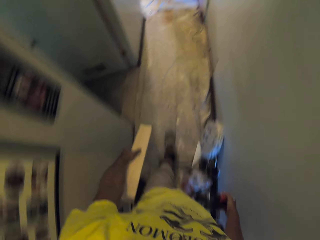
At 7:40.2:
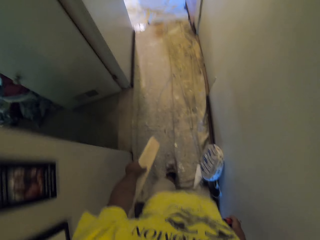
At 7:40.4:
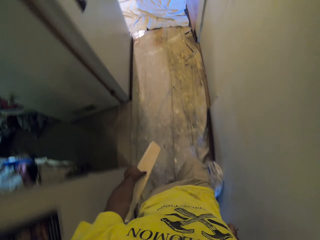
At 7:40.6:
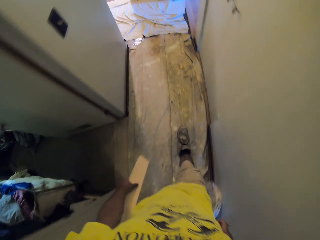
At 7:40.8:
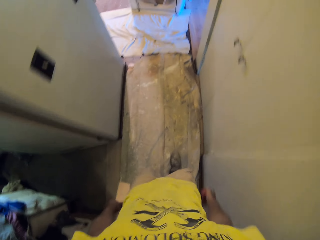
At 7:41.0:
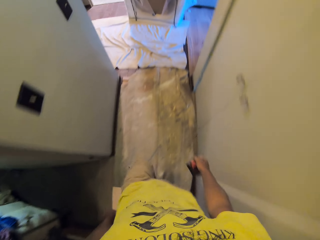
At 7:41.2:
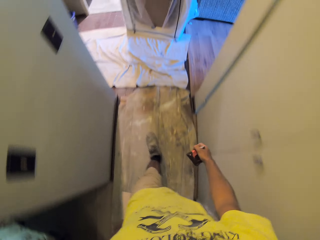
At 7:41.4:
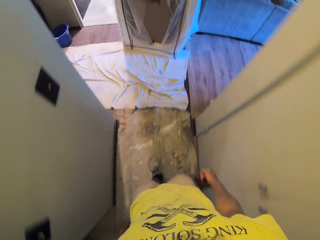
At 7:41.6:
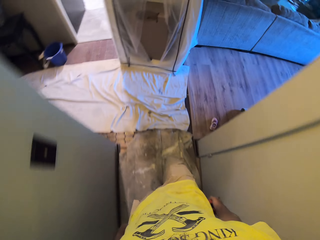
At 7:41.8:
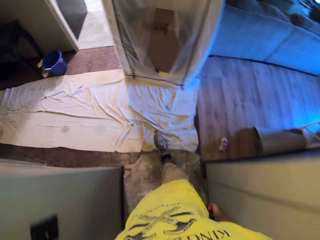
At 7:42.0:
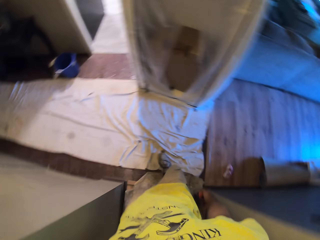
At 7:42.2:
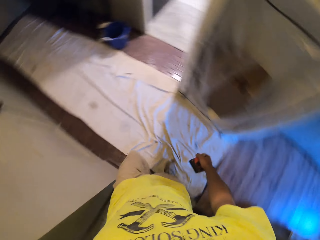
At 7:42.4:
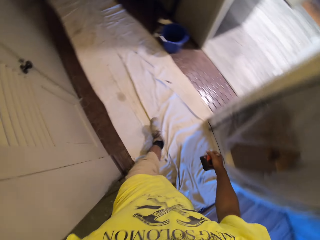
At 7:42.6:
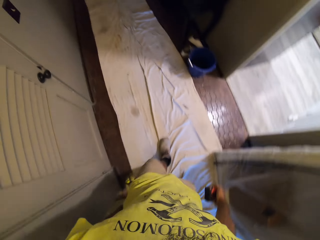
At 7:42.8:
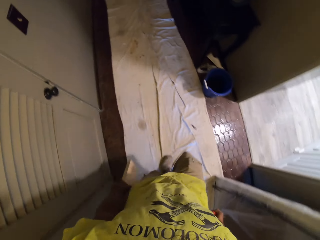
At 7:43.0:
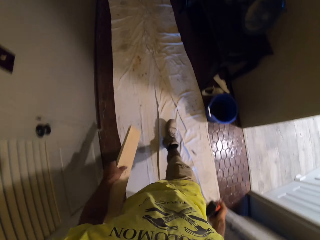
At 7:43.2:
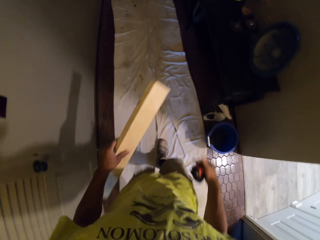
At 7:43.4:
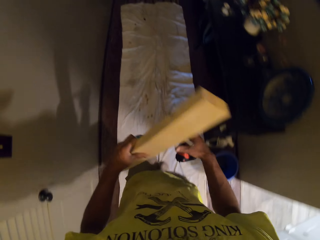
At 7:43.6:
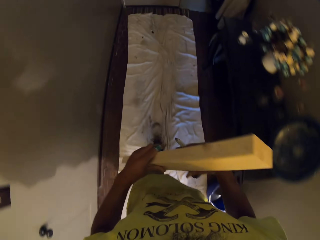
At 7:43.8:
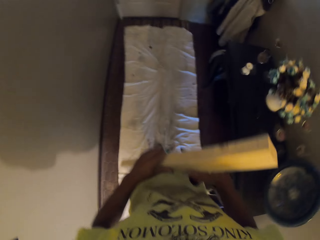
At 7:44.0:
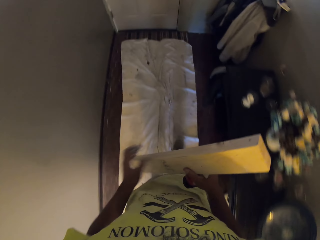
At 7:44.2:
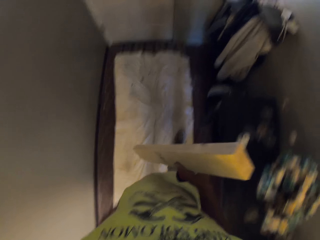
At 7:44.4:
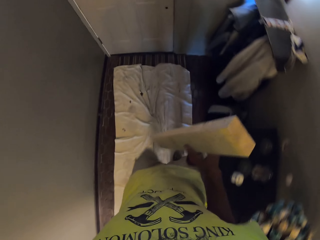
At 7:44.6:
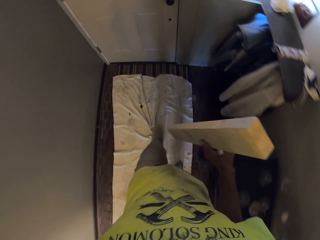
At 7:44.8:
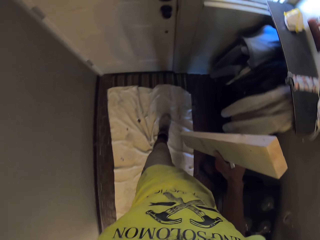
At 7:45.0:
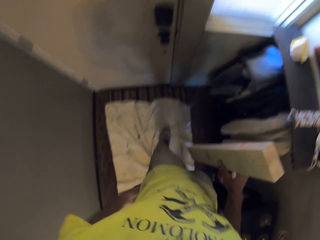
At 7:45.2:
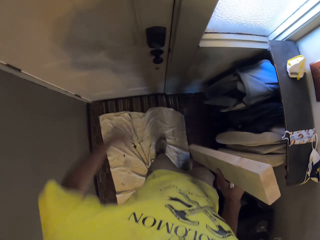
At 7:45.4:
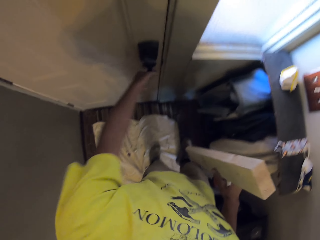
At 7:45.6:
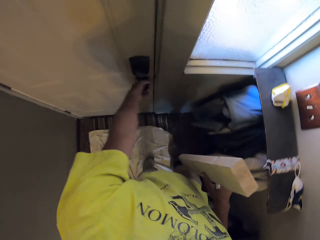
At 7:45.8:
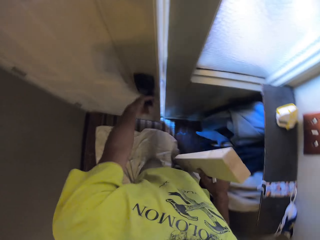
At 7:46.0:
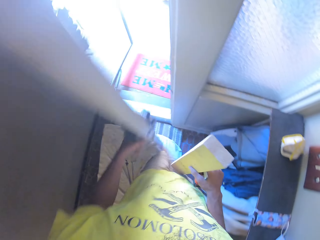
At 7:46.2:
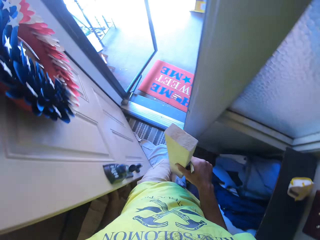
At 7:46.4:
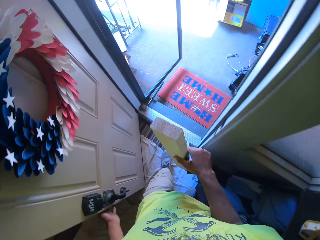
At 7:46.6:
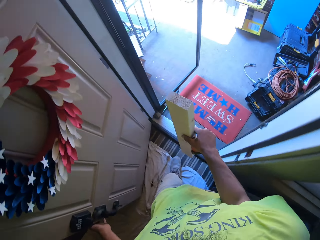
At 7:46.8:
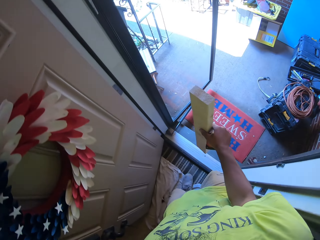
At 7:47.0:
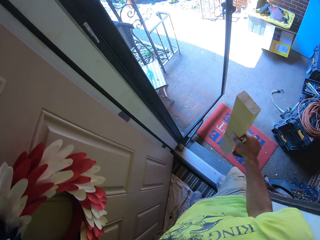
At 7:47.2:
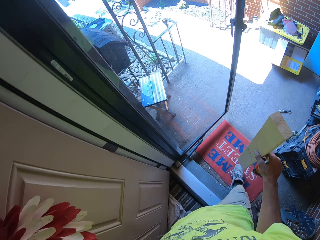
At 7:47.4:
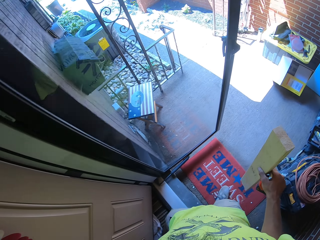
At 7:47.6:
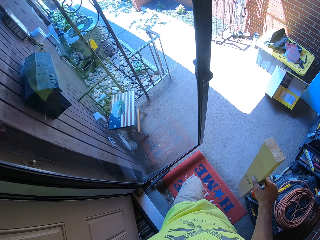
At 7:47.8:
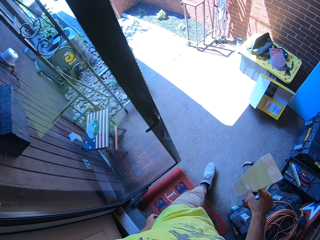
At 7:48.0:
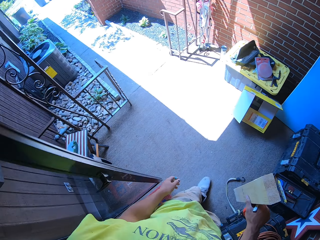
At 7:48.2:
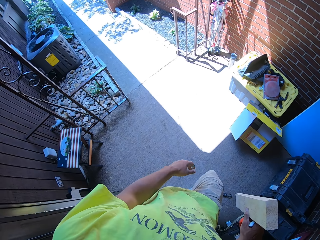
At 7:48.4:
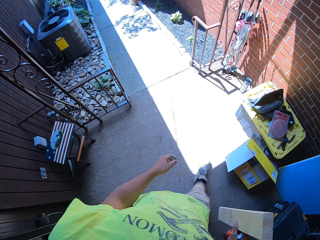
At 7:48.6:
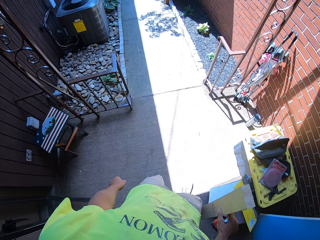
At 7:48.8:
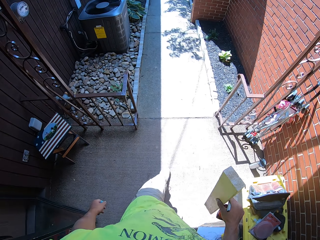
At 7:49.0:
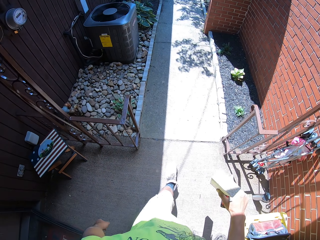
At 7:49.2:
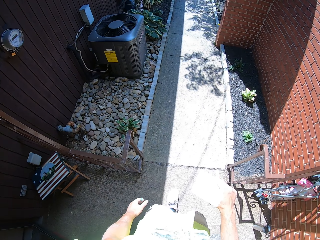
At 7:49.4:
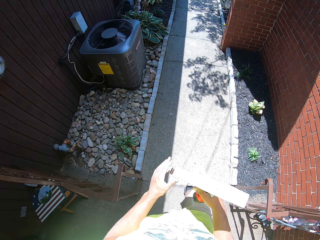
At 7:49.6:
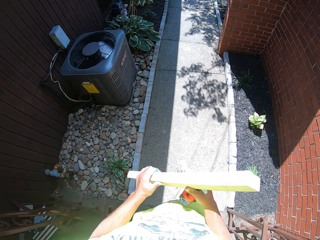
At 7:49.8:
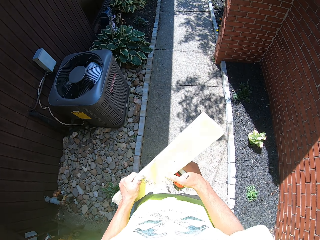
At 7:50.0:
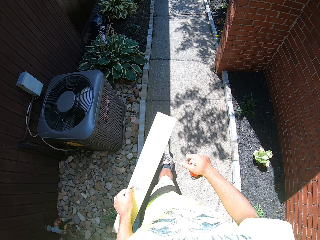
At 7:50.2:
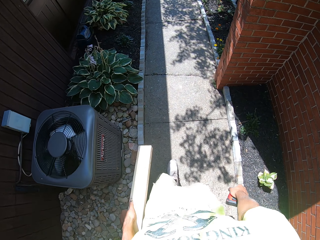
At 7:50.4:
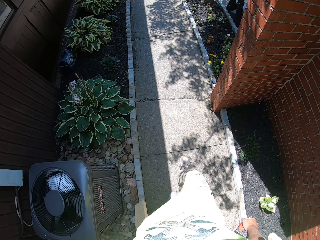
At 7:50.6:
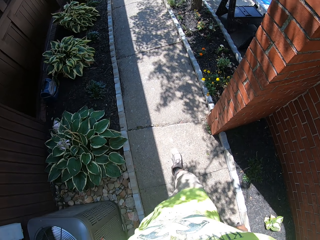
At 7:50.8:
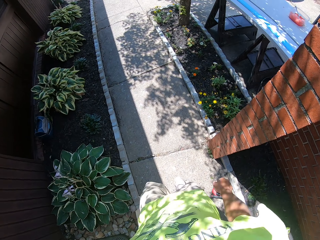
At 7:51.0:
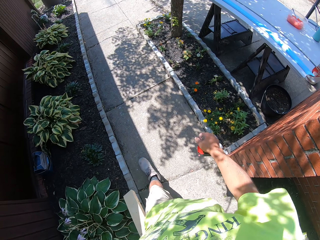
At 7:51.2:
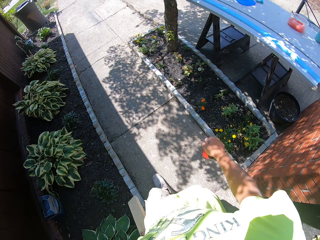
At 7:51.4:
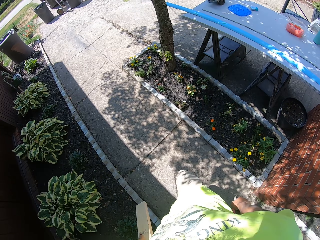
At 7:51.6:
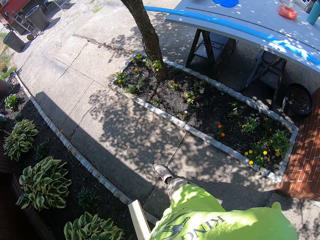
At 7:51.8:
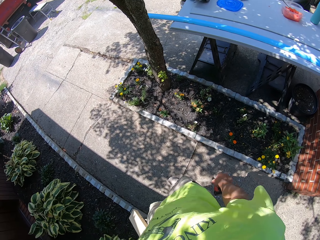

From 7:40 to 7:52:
The camera wearer opens the door.

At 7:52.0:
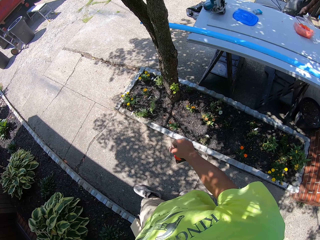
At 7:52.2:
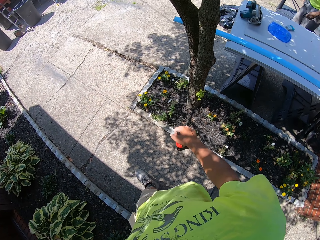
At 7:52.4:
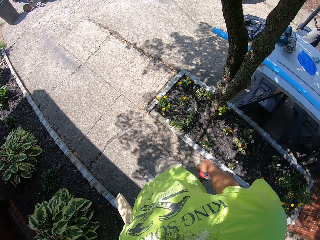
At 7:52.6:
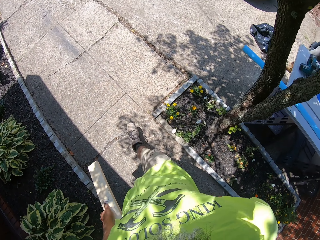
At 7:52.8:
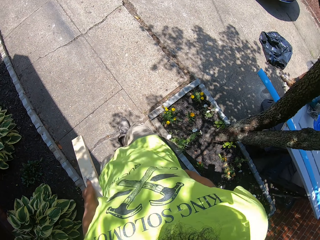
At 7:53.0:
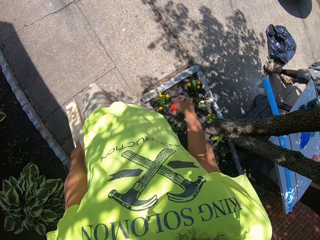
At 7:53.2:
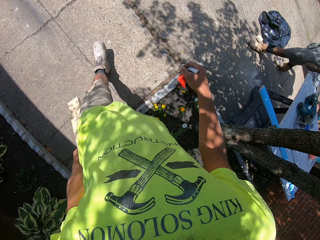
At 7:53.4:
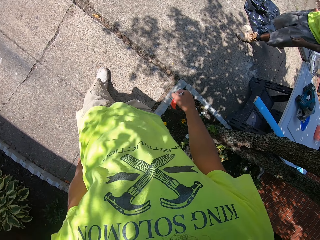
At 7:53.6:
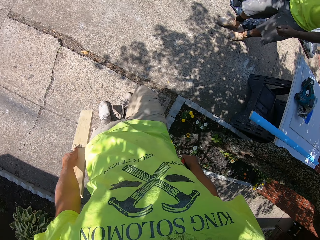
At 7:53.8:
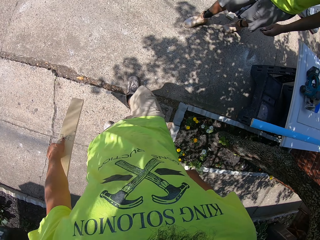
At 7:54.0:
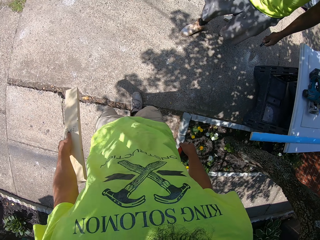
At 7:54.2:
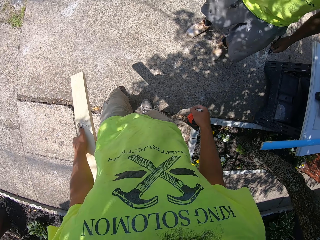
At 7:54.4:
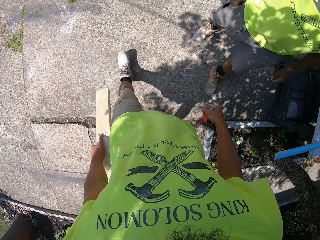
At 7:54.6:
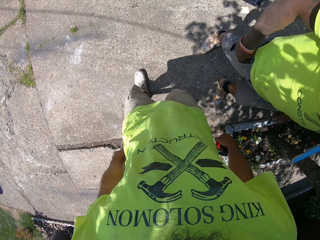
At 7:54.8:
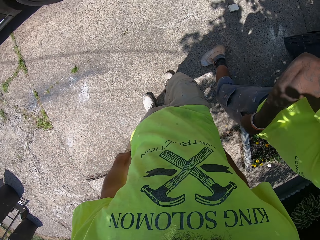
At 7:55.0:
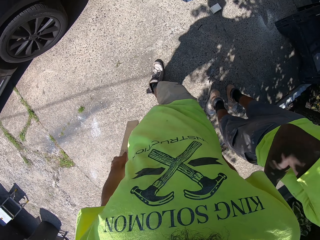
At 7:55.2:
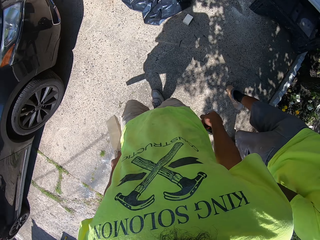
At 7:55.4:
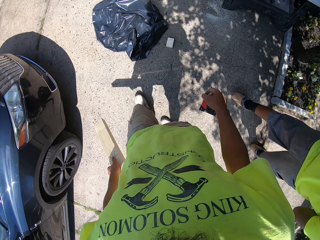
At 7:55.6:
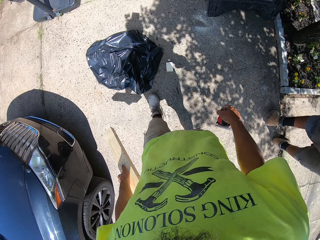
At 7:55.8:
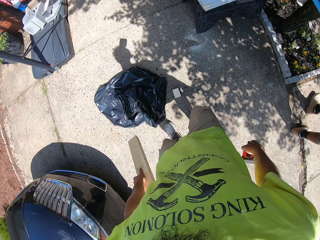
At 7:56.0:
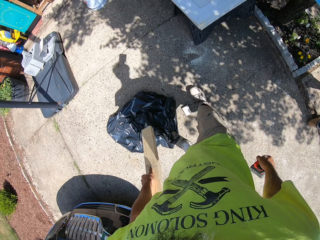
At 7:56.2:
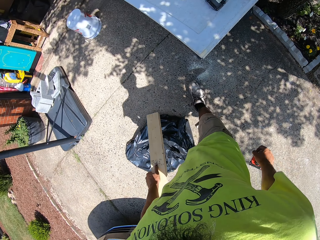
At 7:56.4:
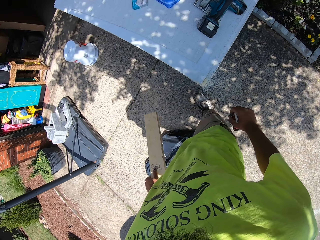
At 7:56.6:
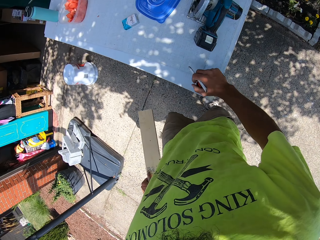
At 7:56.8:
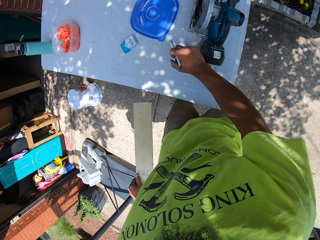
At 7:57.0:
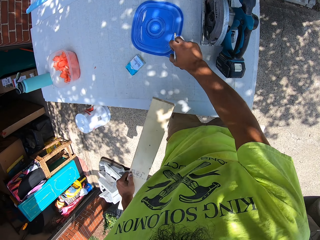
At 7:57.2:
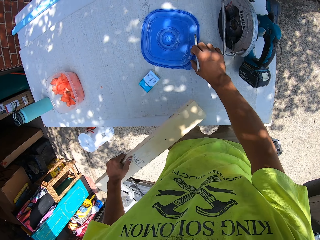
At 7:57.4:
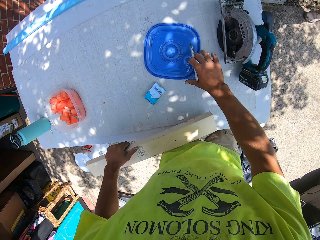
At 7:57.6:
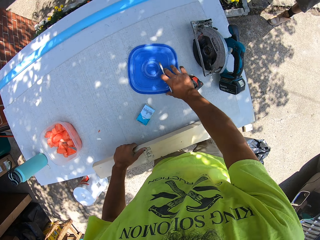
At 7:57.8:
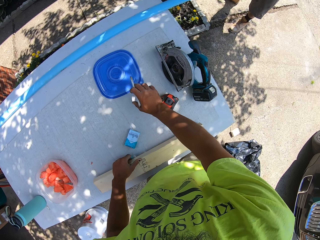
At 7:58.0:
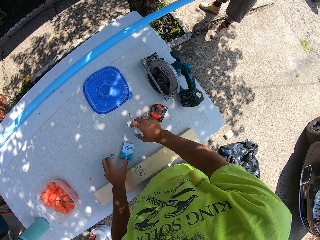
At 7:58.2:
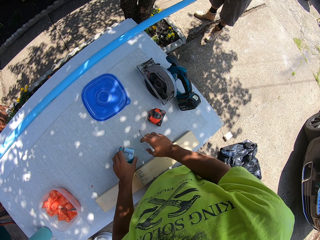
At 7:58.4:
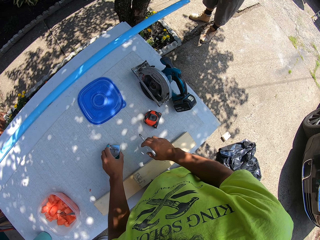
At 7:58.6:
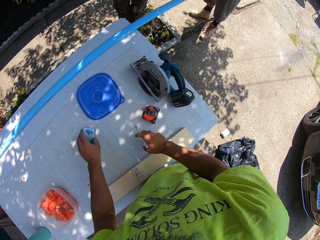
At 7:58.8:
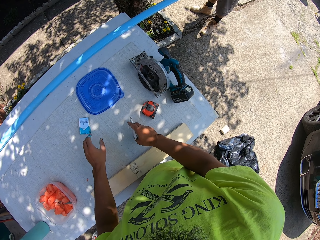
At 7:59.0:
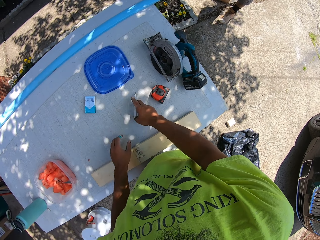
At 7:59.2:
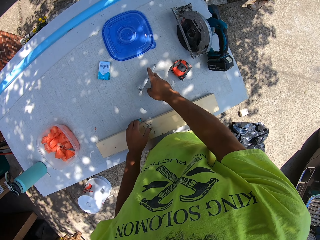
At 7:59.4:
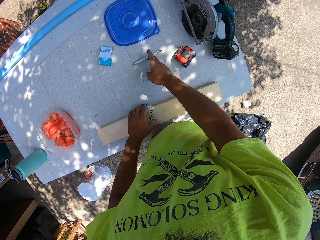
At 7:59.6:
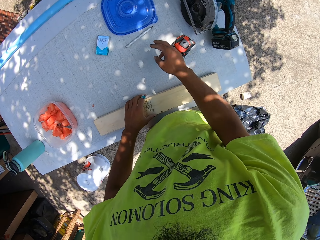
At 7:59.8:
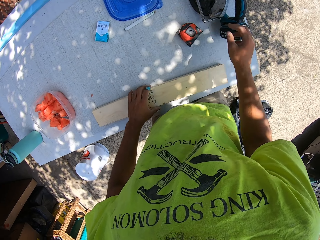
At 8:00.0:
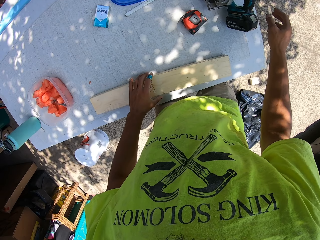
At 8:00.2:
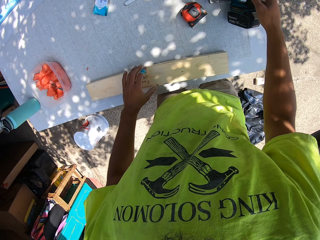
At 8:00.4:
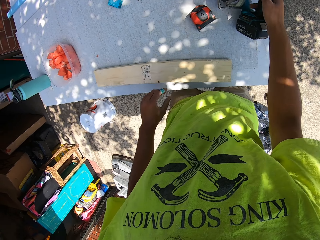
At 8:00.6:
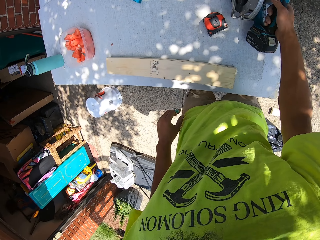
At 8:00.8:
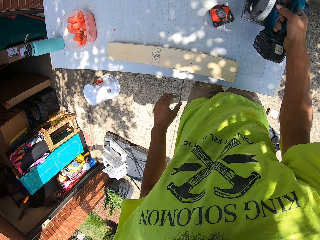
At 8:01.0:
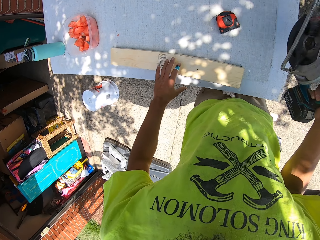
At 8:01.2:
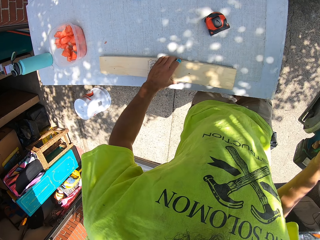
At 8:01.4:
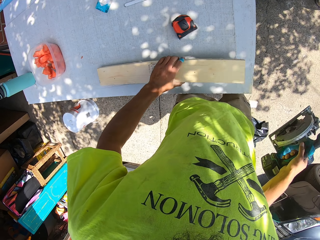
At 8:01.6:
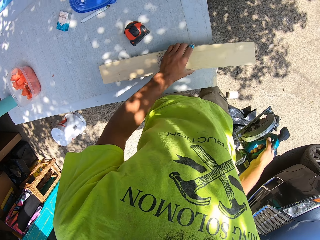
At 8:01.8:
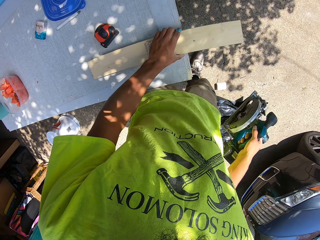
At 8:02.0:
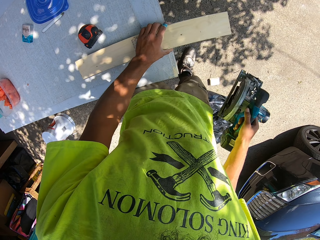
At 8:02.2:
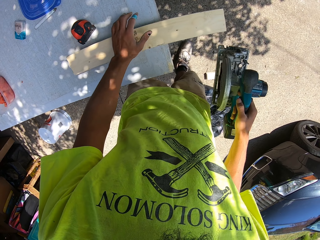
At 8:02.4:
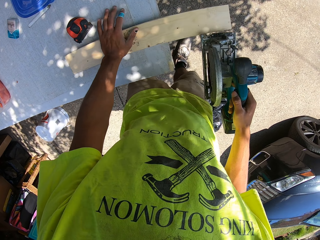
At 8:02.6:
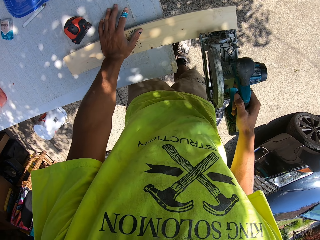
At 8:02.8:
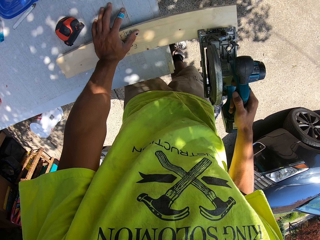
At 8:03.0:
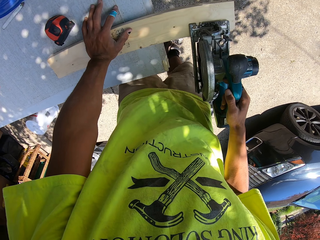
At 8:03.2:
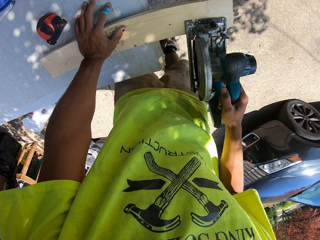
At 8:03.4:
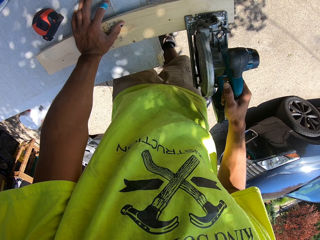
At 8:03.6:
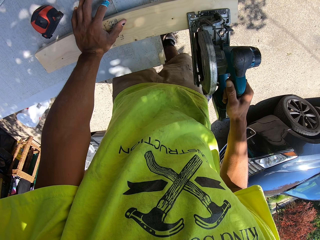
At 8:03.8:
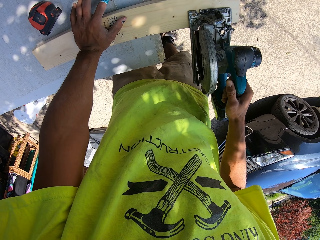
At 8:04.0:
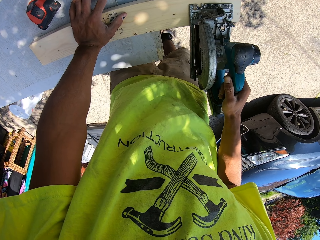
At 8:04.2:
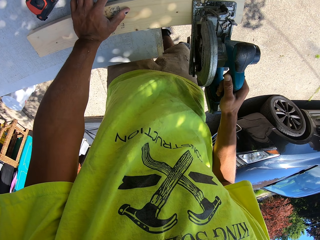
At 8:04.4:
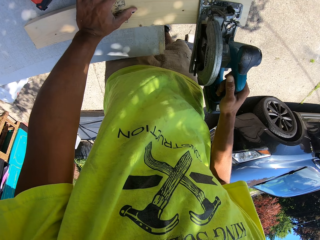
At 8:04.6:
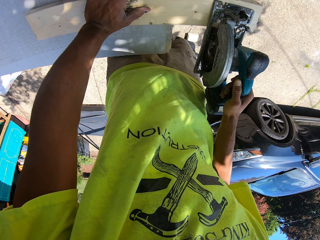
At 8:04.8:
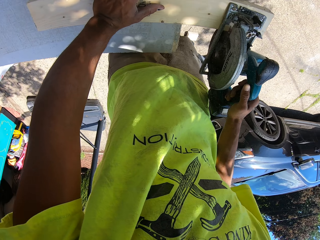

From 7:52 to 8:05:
The camera wearer touches the table. They push the plastic lid aside on top of the table with the right hand. They put the piece of wood on the table. They move the container aside with the left hand. They put the mark pen on the table. They pick up the wood cutter or miter saw with the right hand. They cut the piece of wood with the wood cutter.
